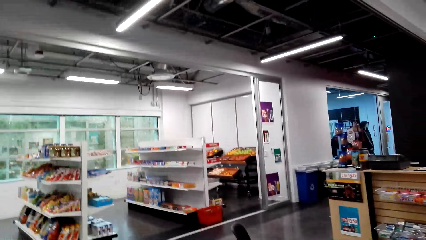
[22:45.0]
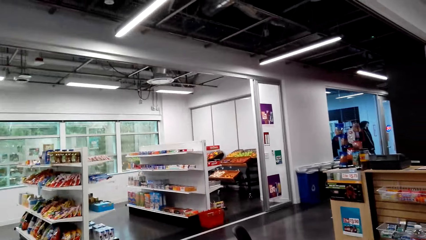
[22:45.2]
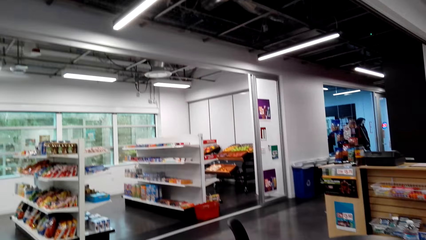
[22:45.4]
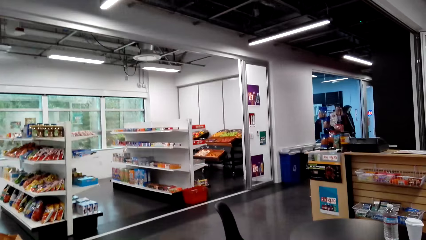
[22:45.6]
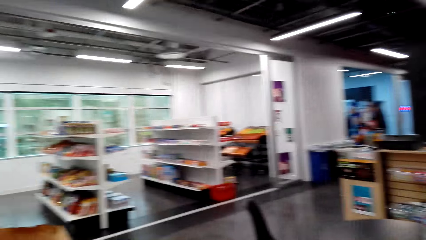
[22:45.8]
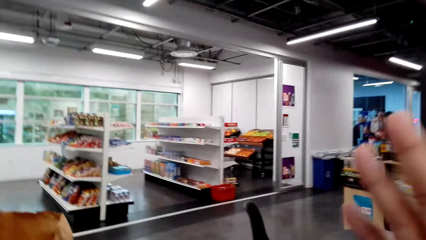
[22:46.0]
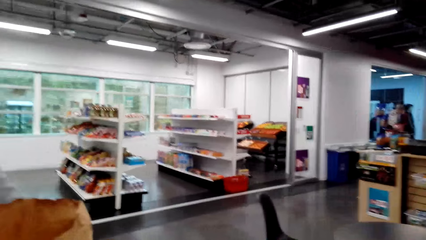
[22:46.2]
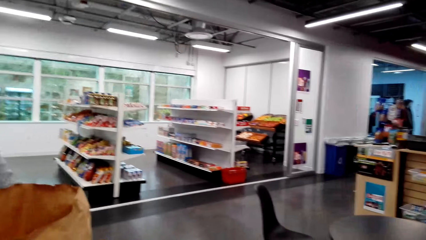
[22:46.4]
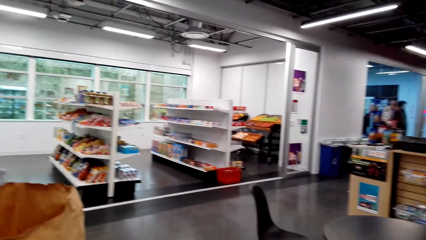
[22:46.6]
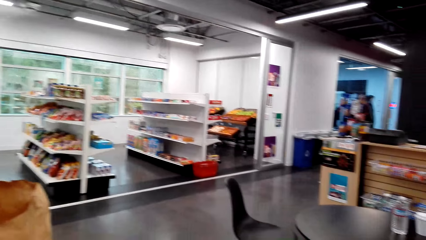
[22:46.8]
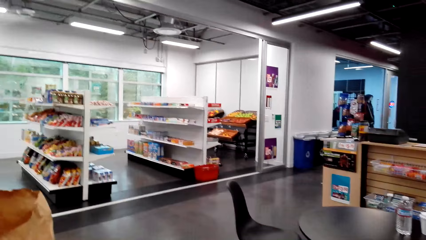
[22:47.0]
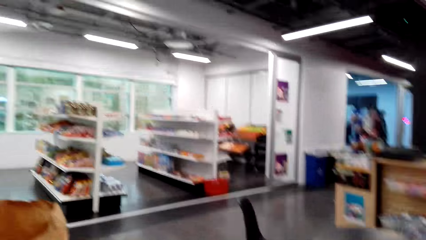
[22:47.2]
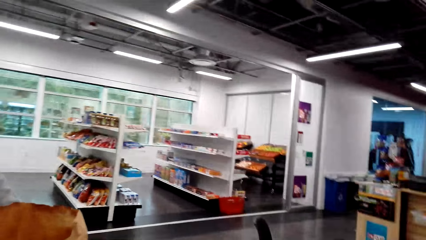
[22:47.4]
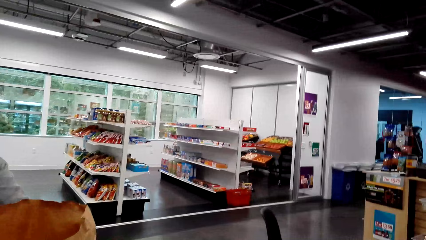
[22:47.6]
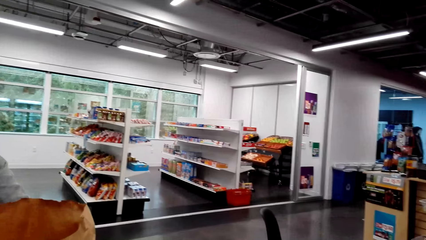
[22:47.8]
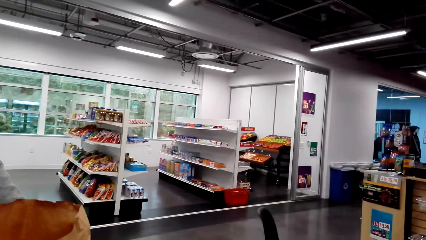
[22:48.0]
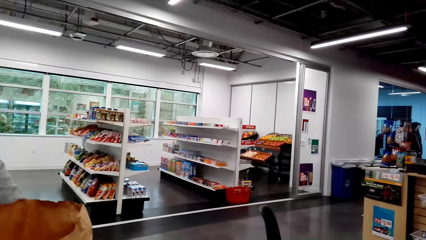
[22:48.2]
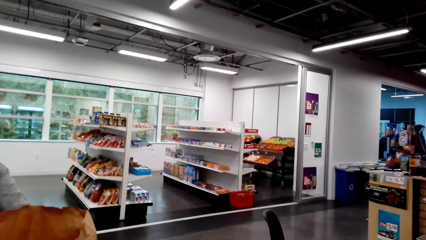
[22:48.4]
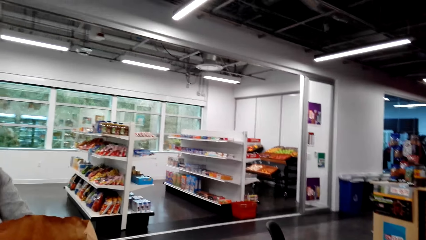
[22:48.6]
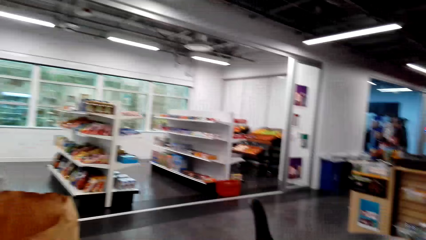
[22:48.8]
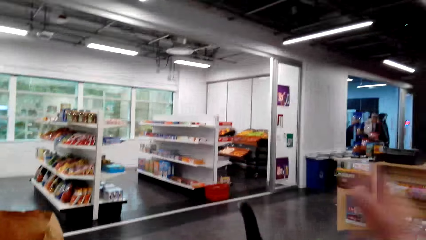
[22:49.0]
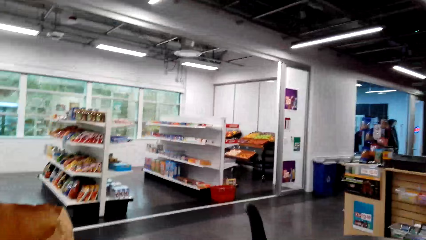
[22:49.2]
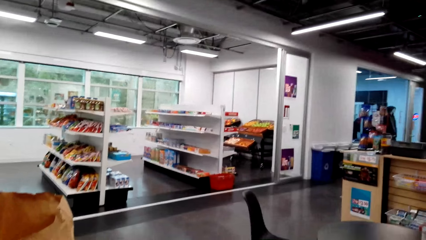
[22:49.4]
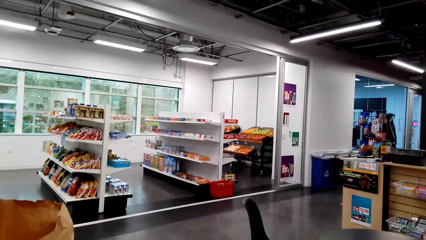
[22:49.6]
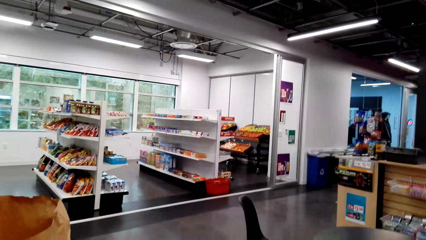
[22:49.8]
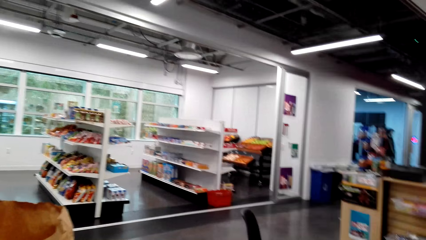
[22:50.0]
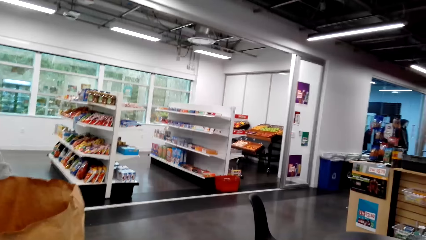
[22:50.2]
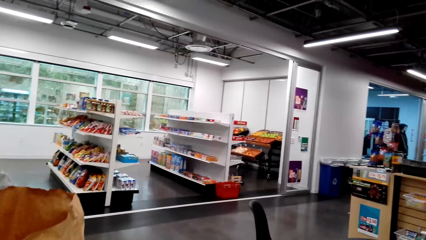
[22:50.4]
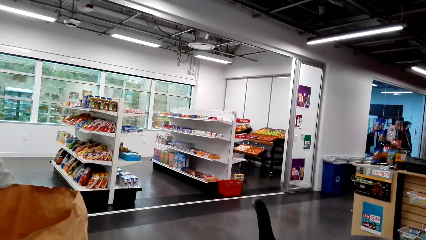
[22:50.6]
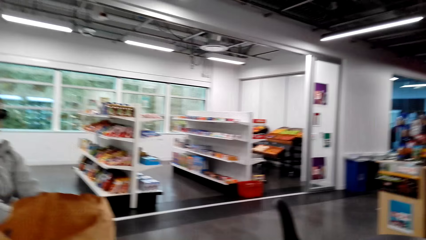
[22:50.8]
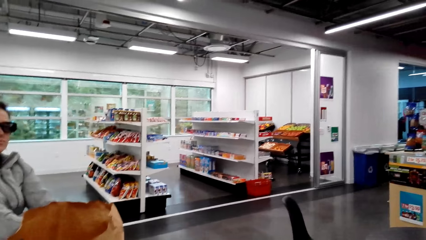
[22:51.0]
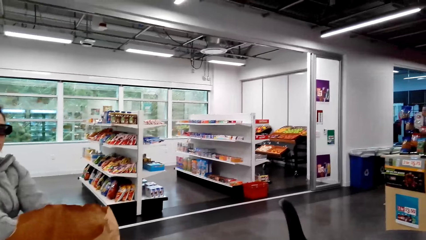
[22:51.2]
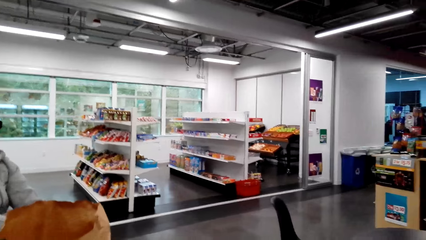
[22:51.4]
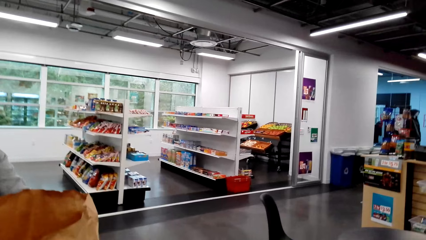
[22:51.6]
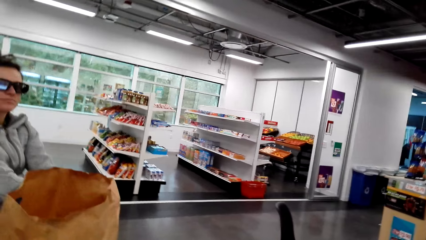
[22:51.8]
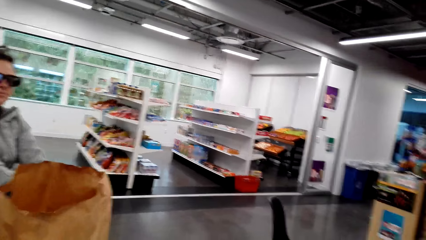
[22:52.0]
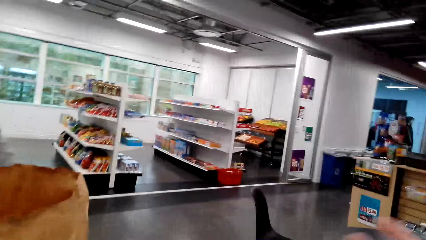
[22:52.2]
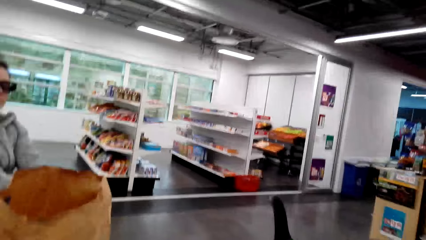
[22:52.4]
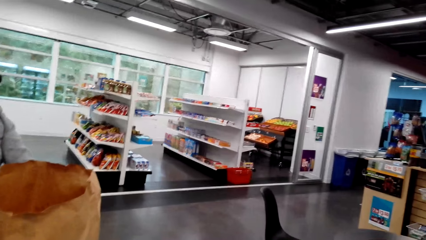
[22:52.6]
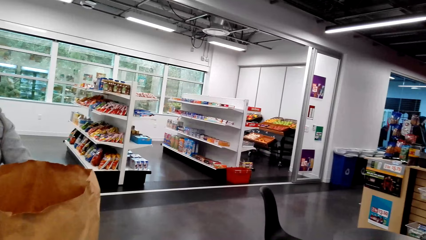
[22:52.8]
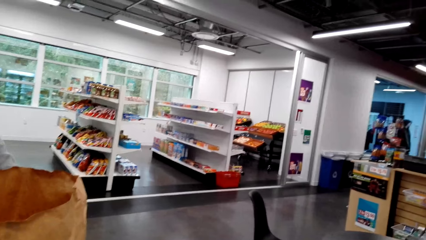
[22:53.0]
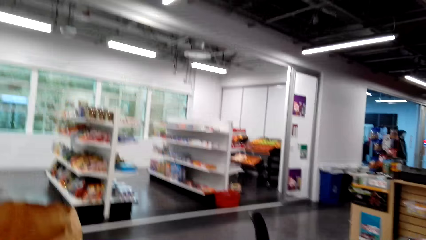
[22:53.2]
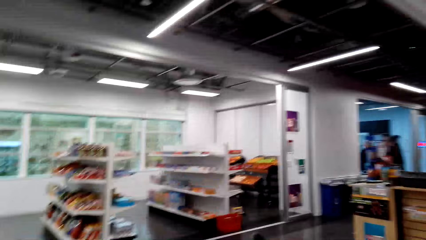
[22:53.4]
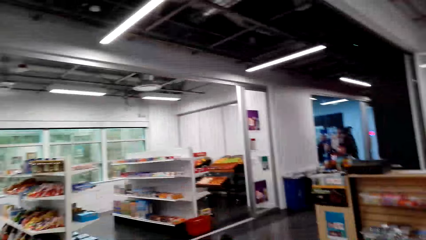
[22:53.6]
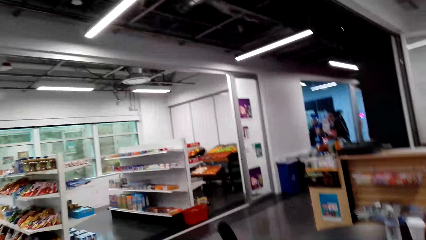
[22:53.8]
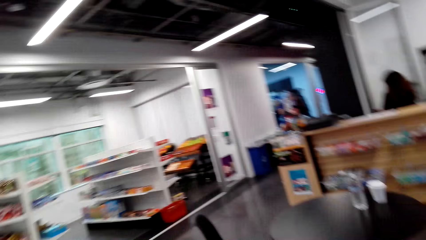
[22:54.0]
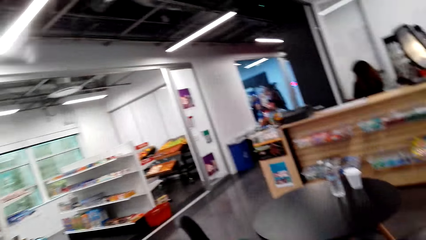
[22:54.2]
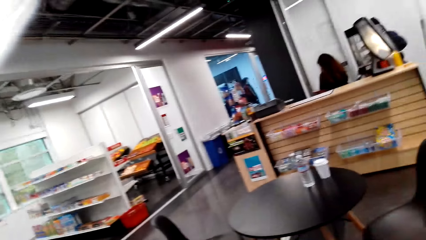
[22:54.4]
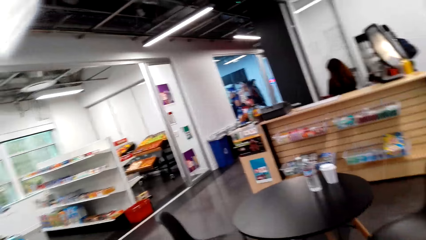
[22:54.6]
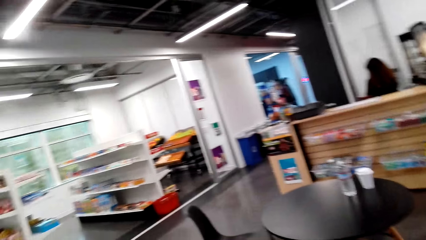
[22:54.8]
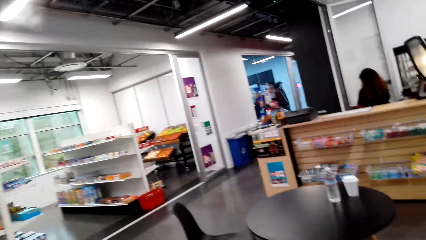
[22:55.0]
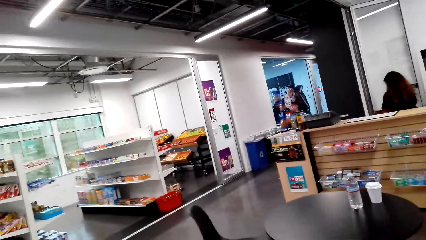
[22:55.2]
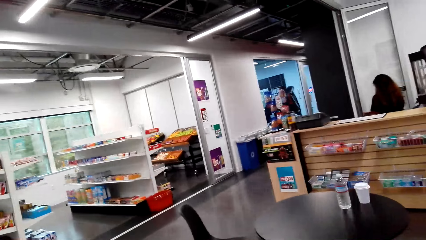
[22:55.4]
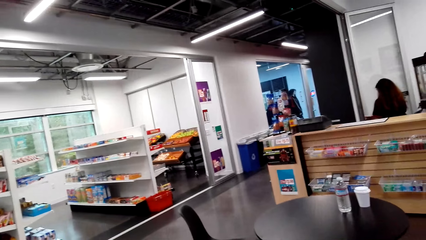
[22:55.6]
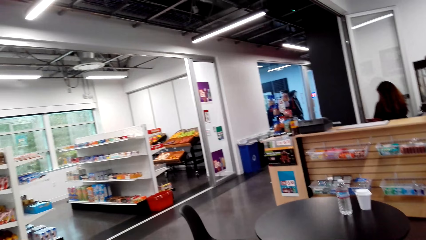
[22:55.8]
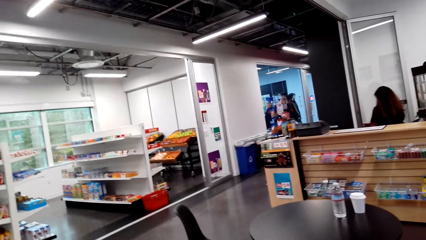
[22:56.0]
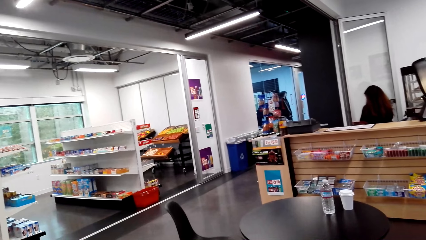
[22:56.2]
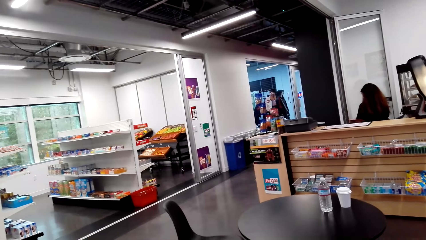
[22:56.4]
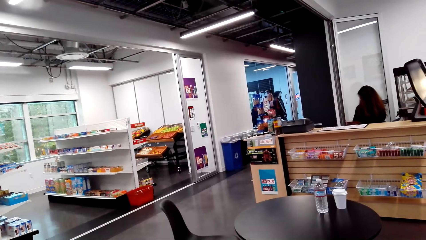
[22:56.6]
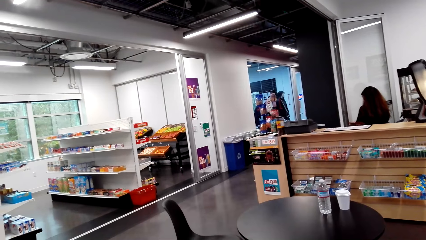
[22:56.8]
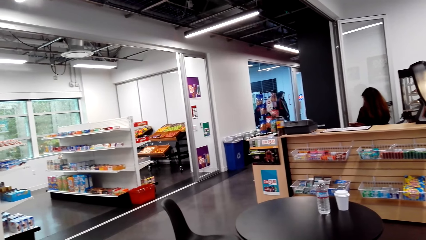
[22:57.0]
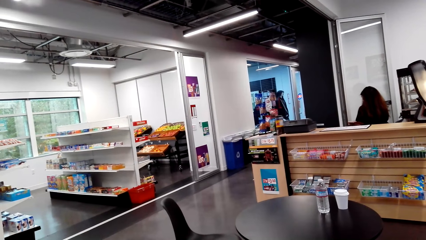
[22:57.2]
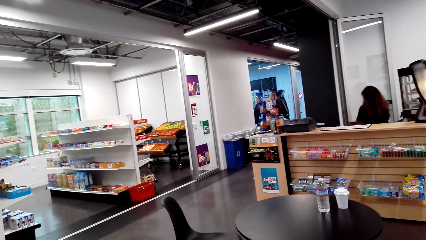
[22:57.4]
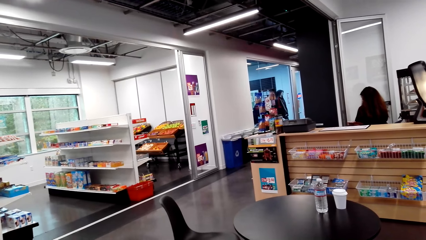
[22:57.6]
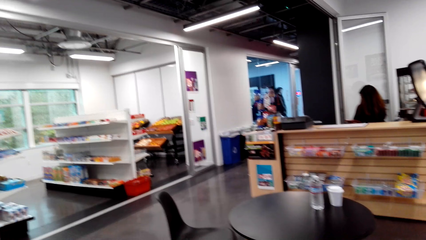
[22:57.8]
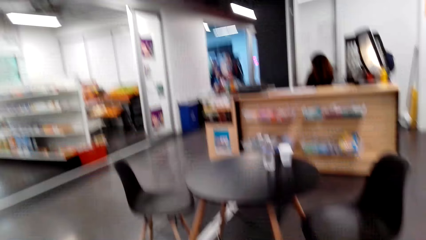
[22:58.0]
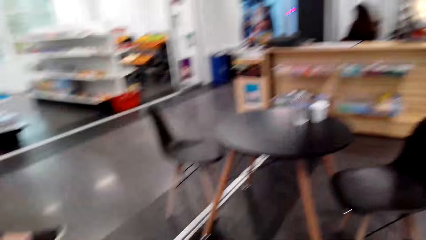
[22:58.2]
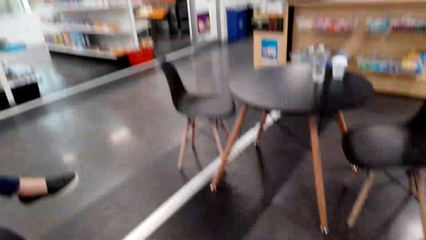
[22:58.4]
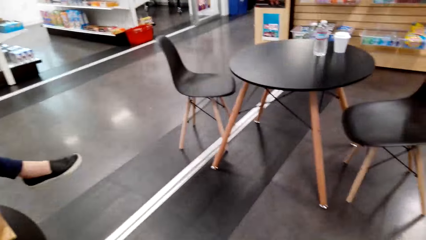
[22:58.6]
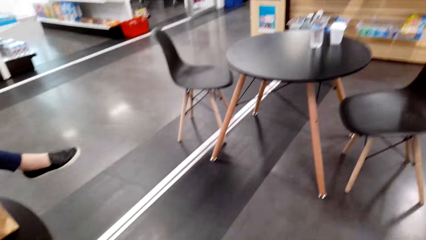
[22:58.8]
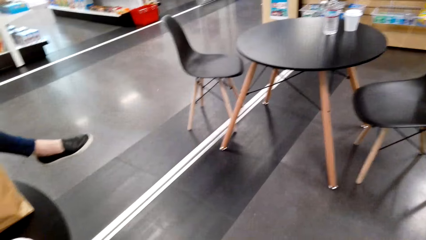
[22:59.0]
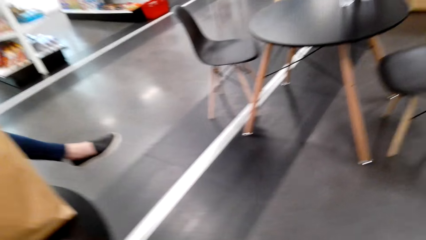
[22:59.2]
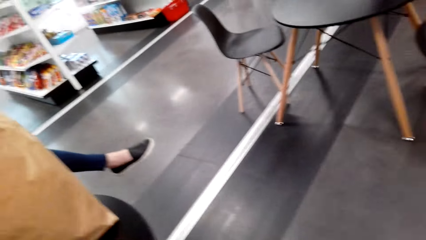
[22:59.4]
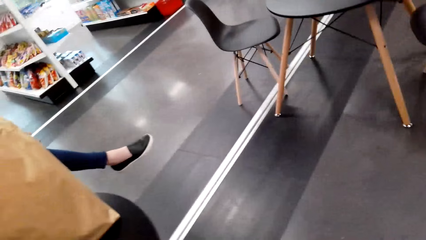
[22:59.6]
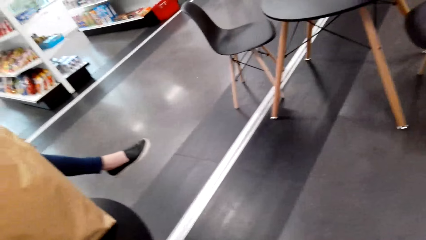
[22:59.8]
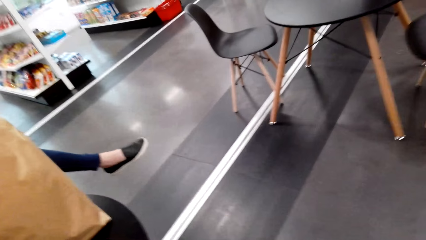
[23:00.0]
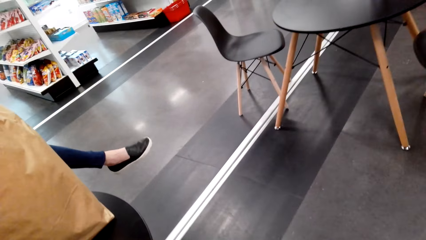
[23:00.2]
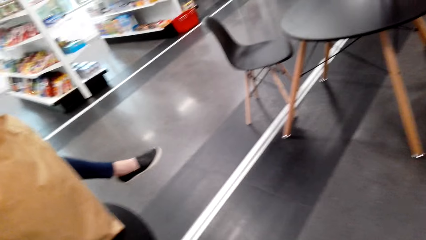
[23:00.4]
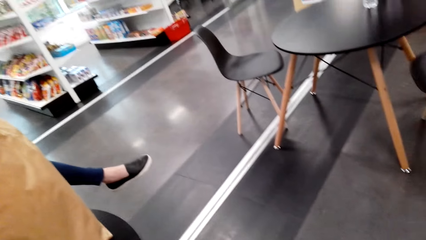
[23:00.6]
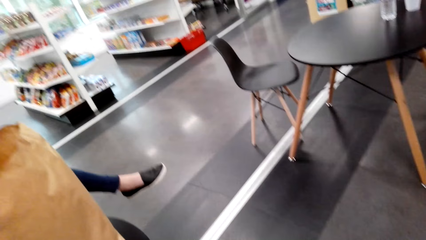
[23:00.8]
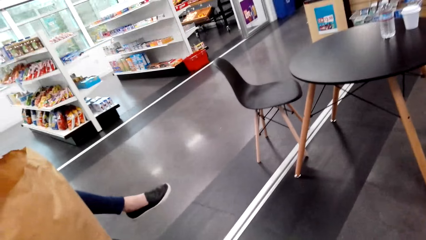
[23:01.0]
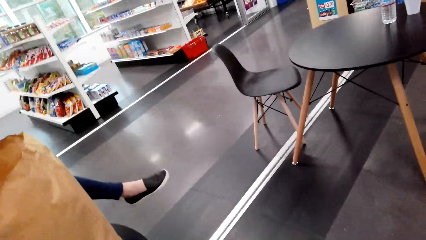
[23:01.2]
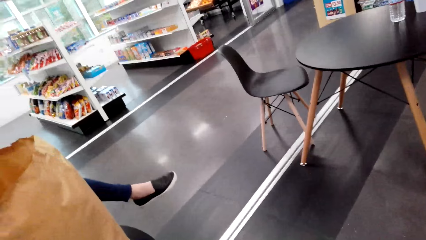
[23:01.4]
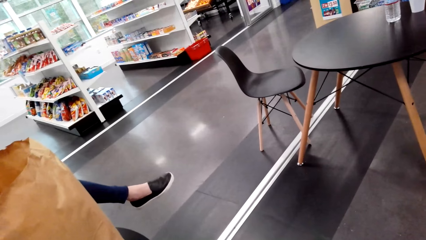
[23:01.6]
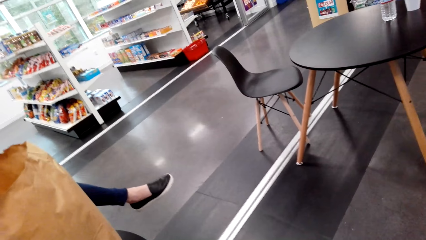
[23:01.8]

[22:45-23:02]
A woman sits on a chair close to the camera wearer. The woman looks around. The camera wearer uses gestures. The woman sits on a chair close to the camera wearer. The camera wearer looks around. Another woman sits at the counter. The first woman looks around.
